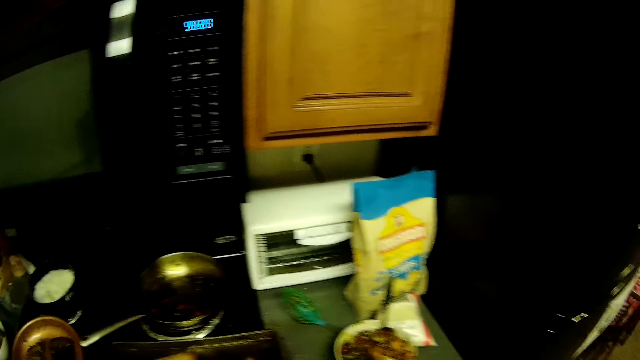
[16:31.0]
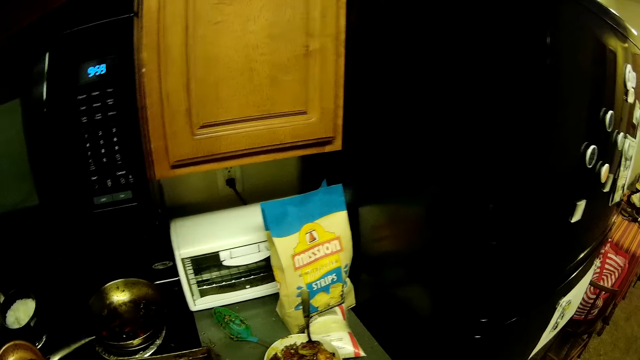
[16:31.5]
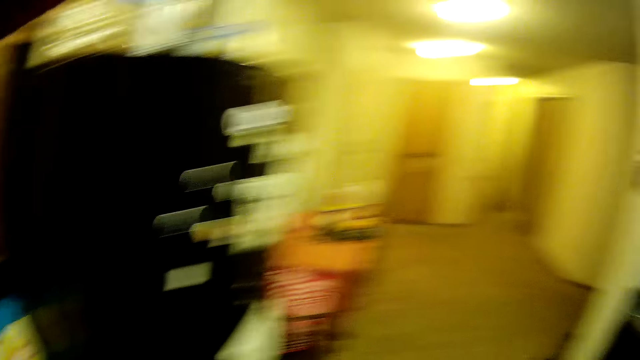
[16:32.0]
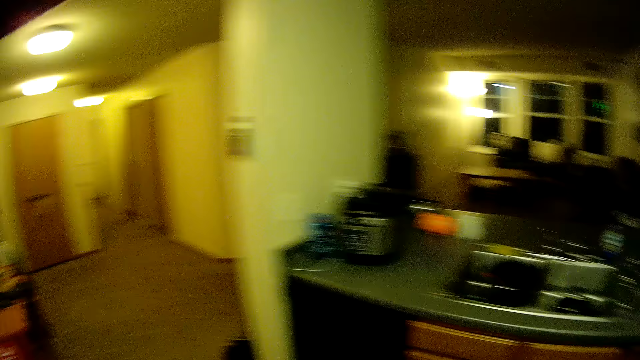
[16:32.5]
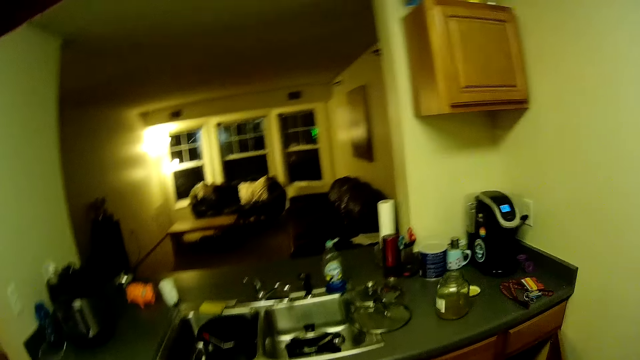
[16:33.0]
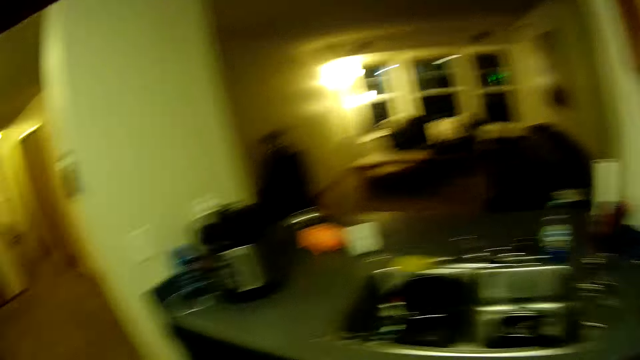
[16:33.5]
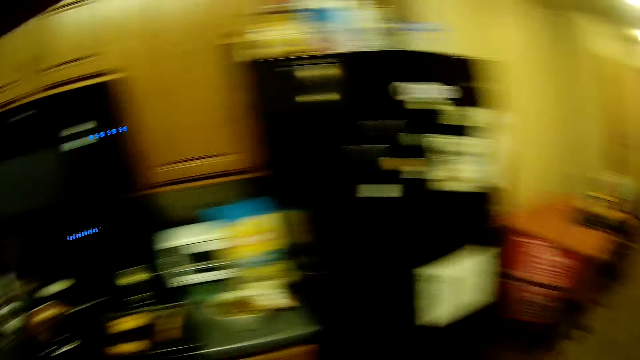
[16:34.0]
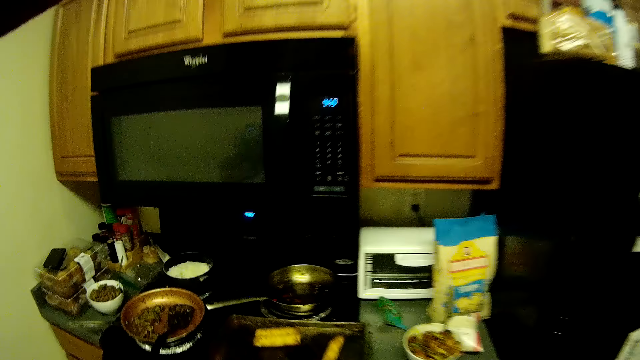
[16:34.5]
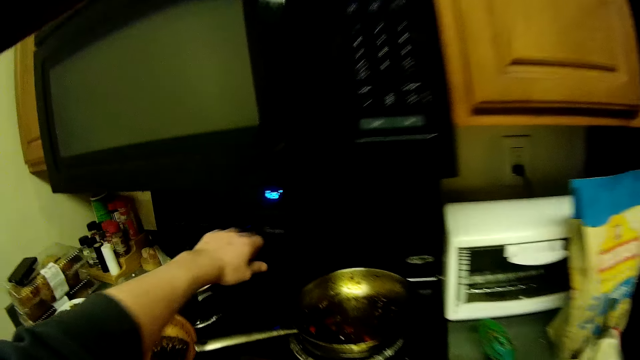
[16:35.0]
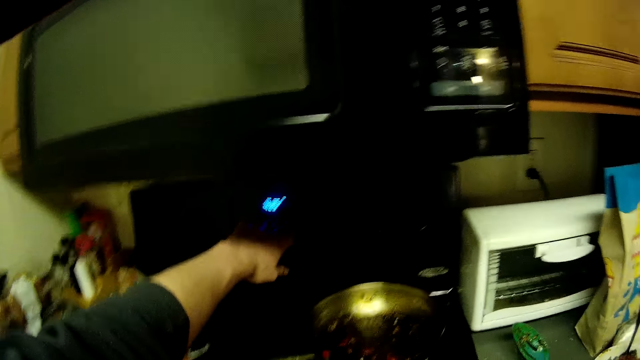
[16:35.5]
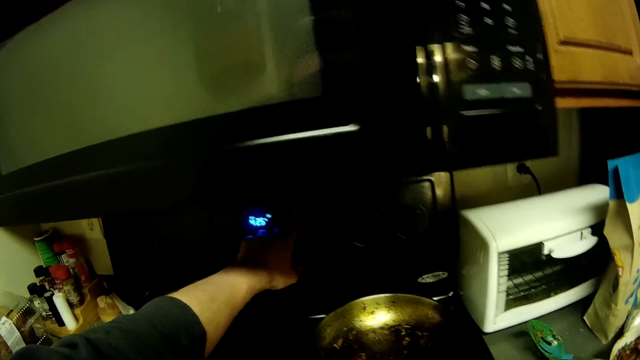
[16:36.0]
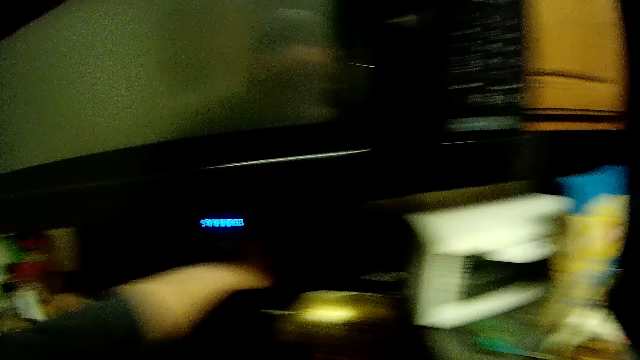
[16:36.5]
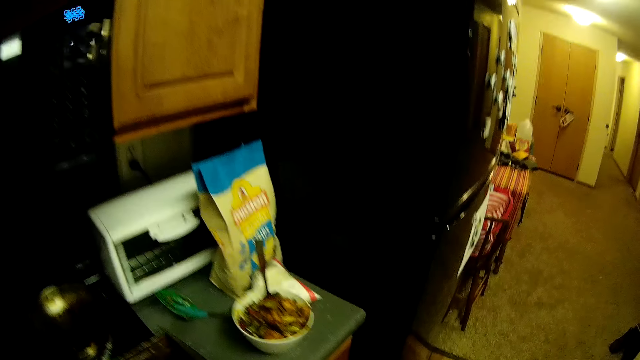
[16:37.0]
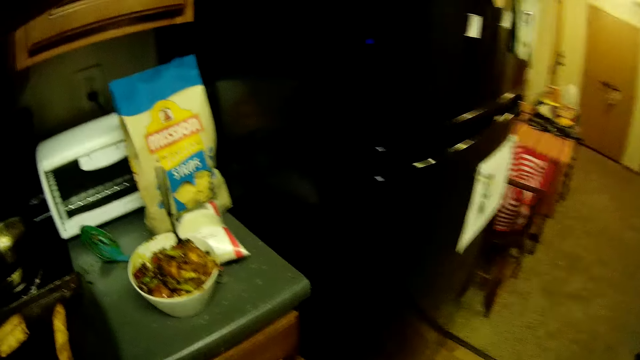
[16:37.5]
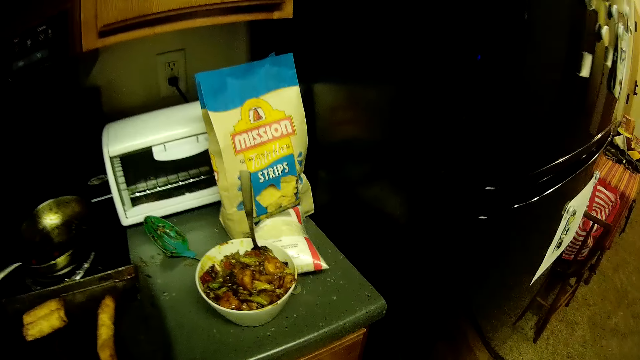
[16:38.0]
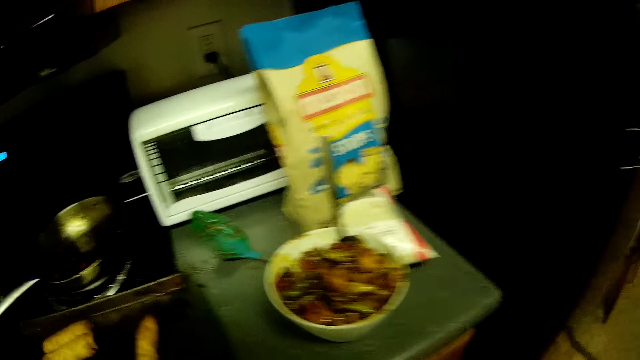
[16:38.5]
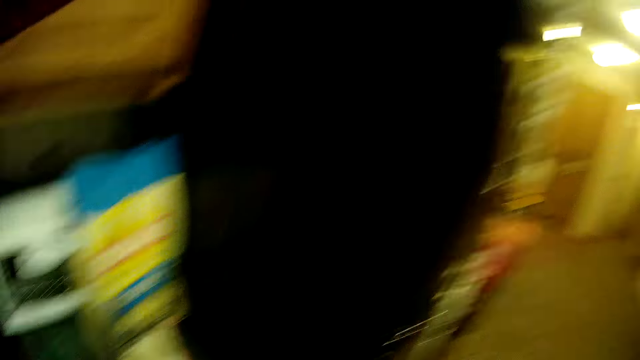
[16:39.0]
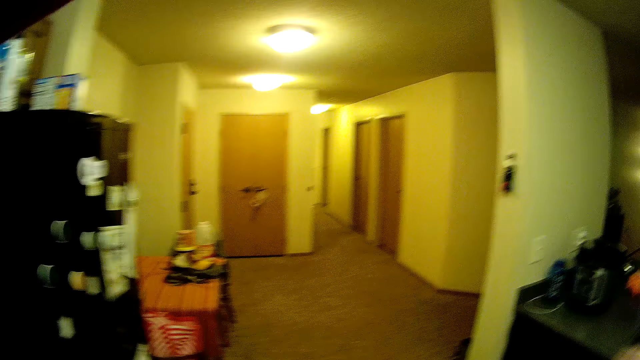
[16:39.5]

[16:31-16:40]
The camera wearer looks around. They walk in the kitchen. They press a knob. They operate the cooker. They look around.
